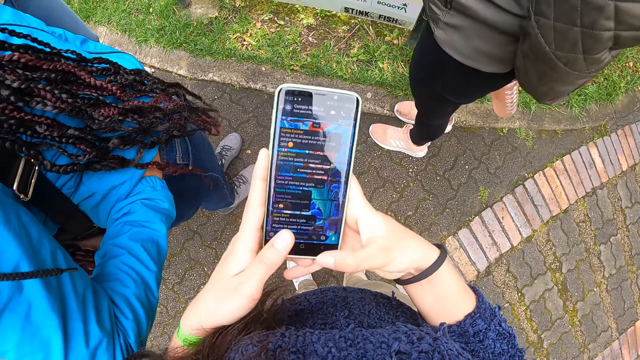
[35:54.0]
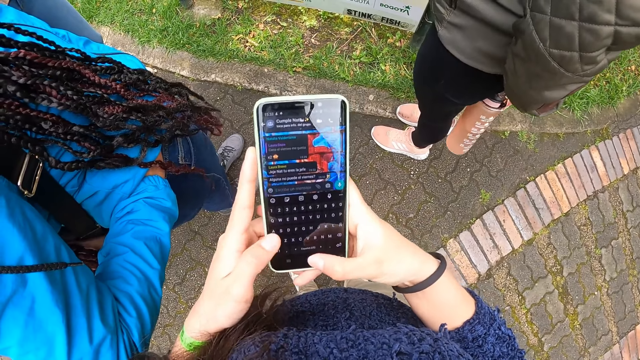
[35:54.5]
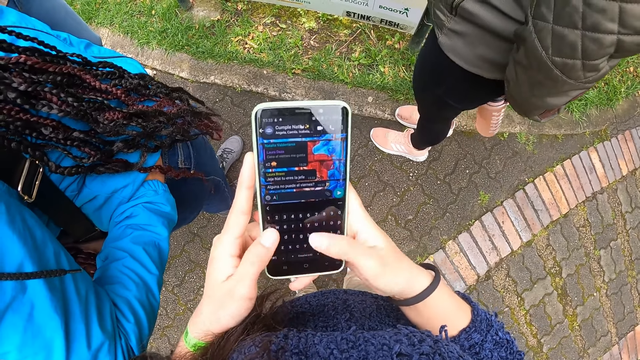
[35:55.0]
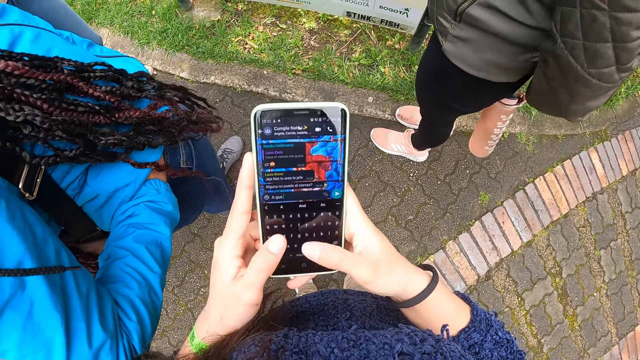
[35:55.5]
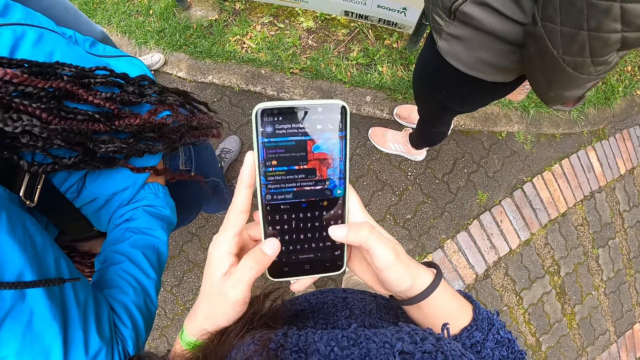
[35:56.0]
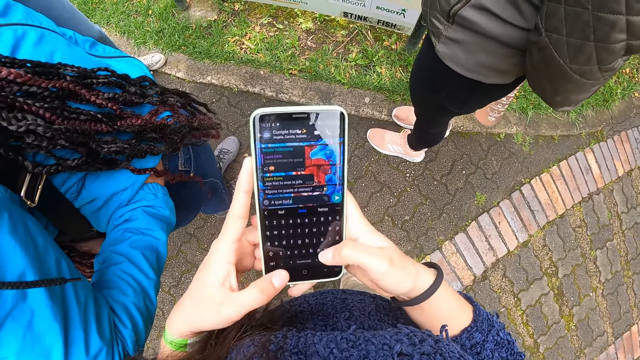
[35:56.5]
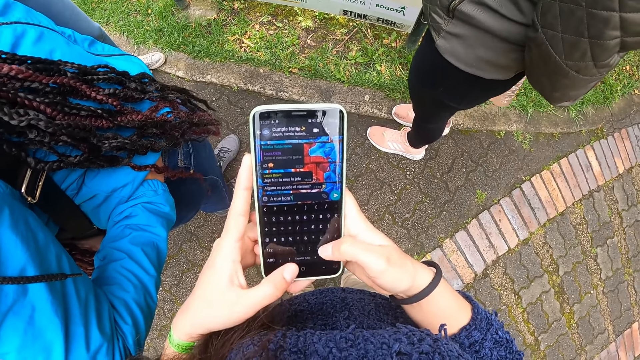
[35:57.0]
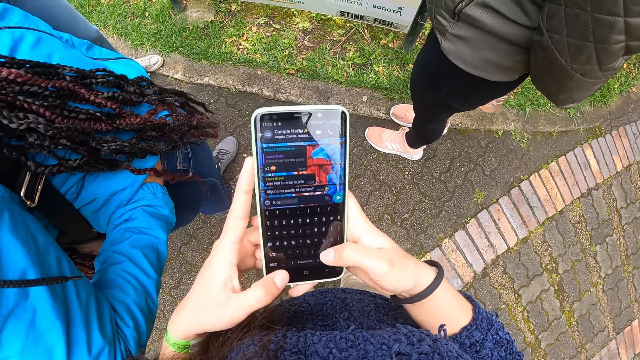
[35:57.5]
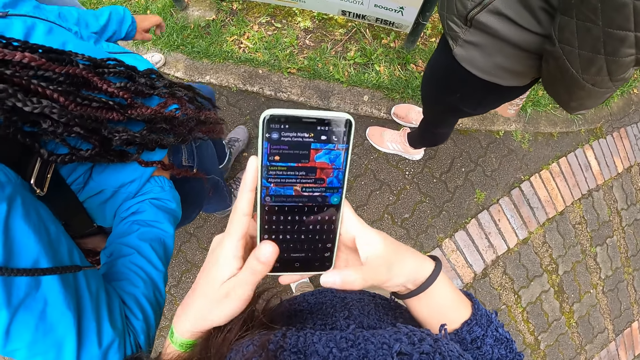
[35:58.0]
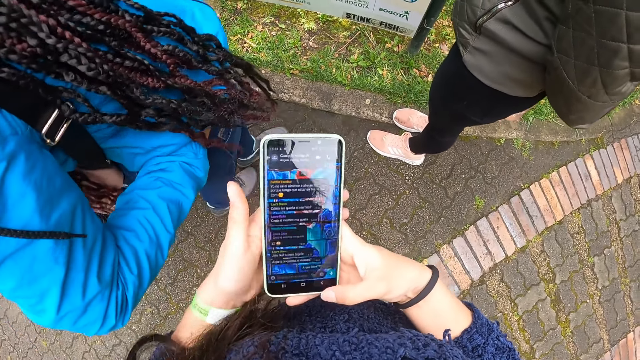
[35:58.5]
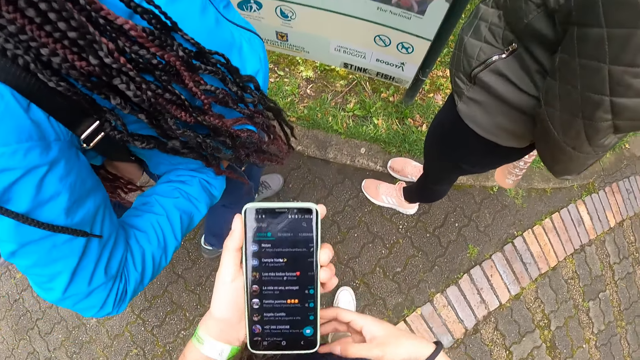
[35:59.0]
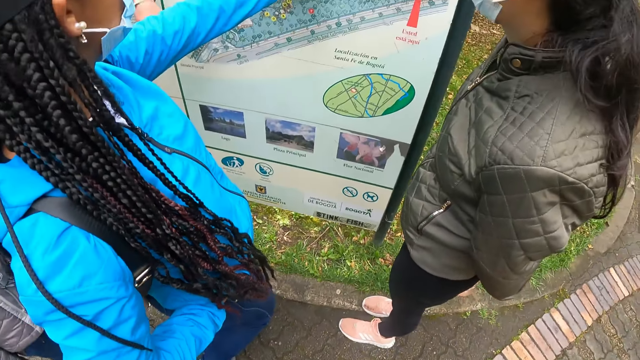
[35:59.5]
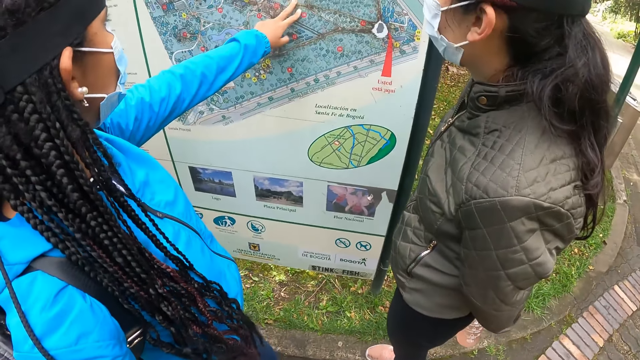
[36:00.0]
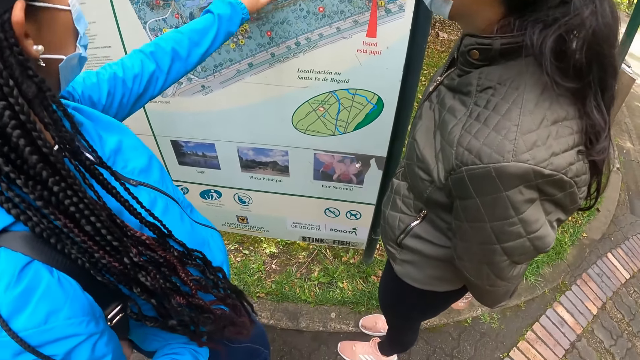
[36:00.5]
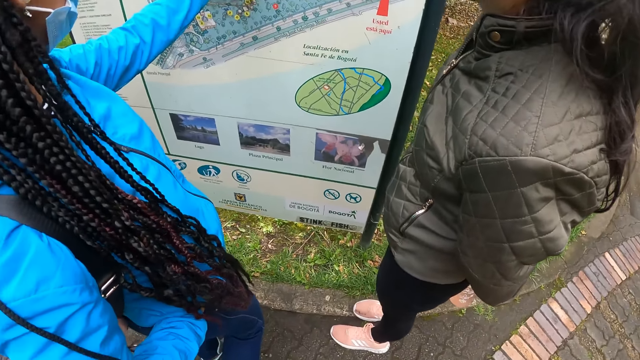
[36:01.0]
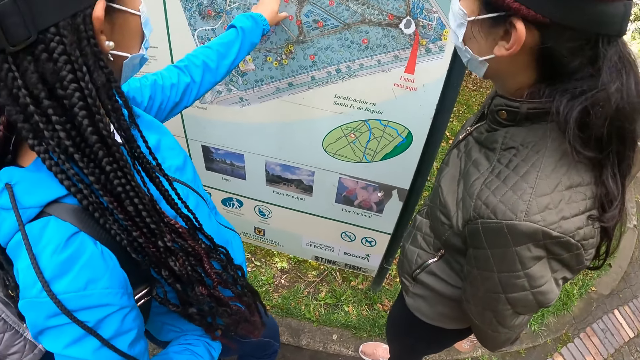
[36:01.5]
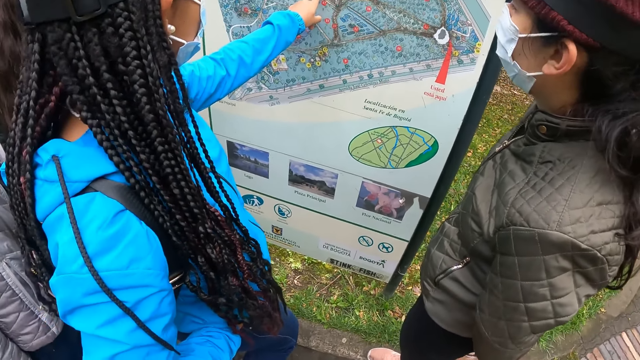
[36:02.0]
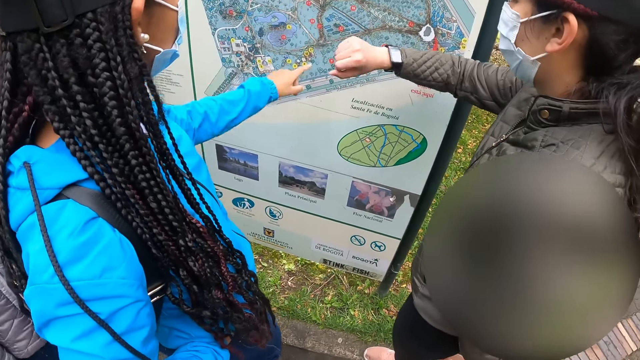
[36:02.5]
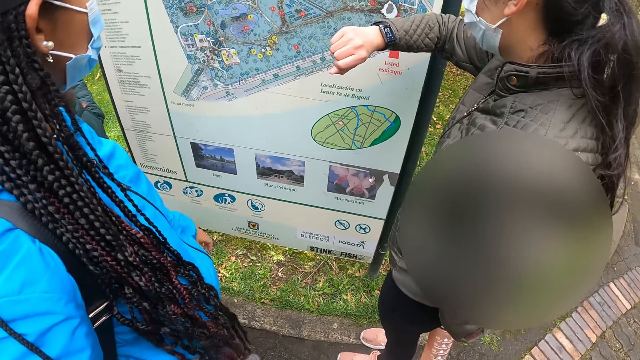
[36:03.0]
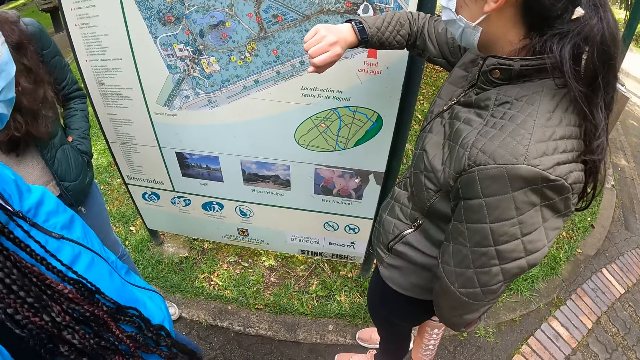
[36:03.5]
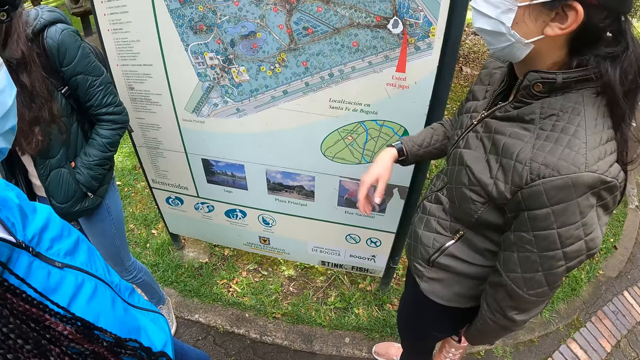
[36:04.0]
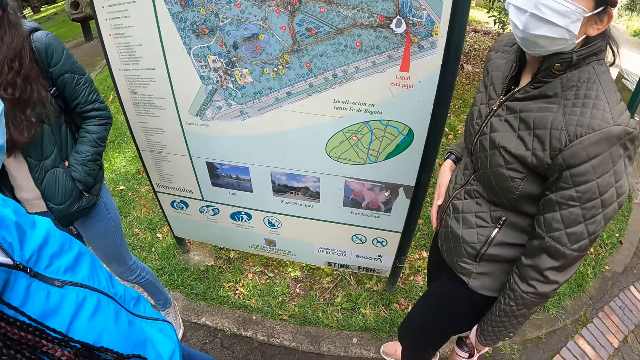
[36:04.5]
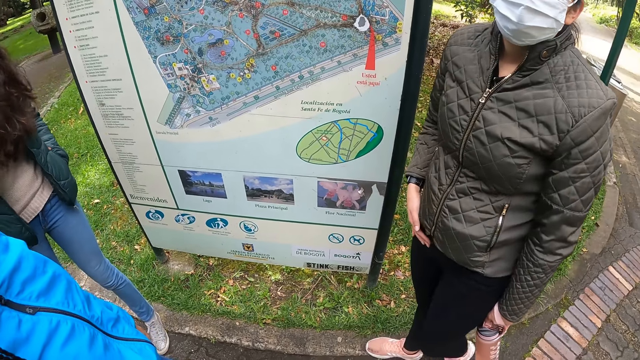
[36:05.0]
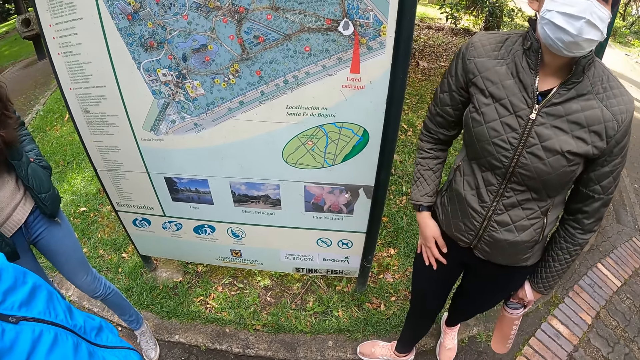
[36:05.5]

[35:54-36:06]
The camera wearer types on the phone. A woman touches the notice board with her left hand. The camera wearer looks at the plaques sign. The woman drops her left hand from the notice board. Another woman checks her wristwatch in her right hand.

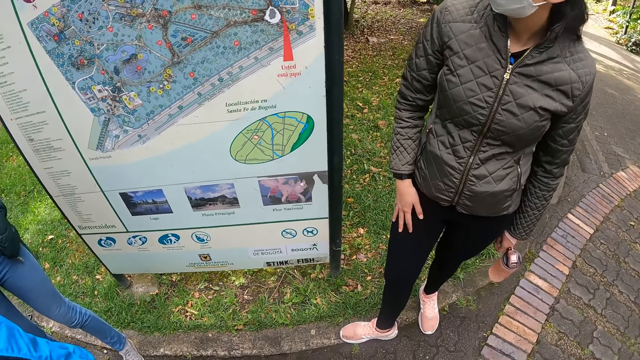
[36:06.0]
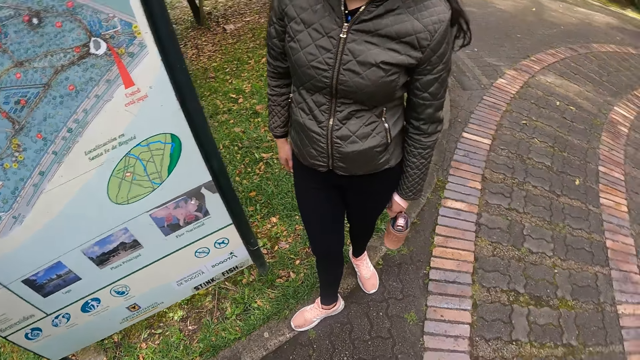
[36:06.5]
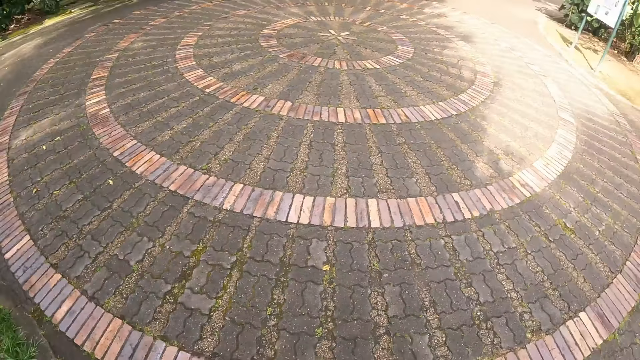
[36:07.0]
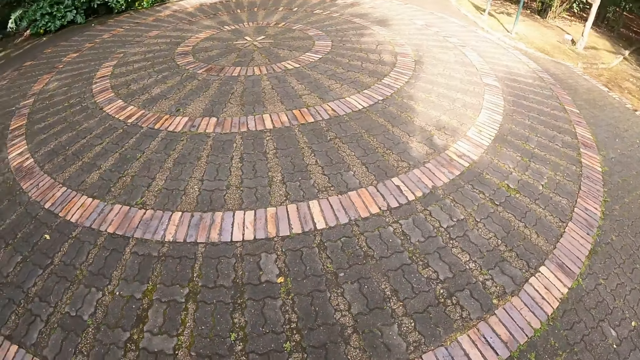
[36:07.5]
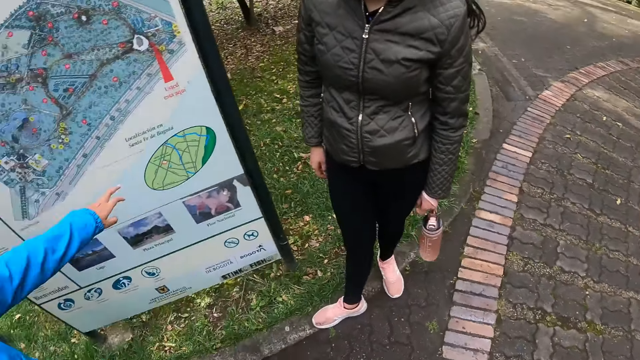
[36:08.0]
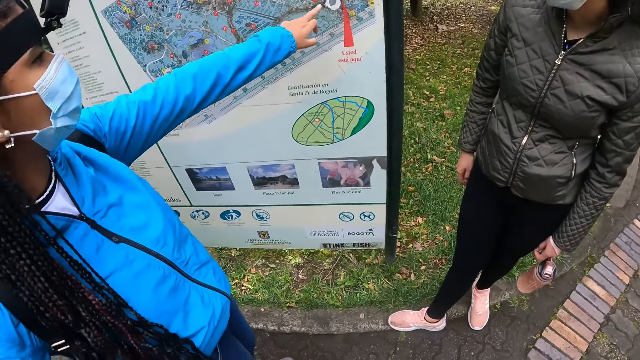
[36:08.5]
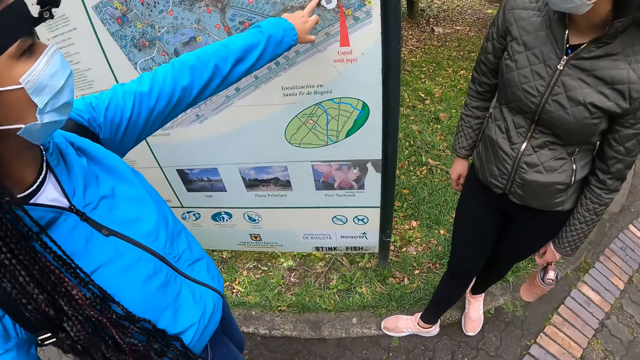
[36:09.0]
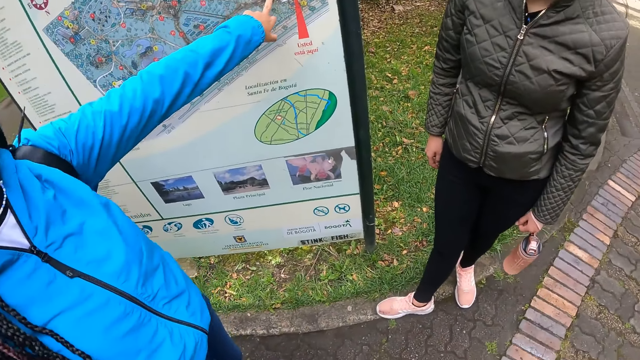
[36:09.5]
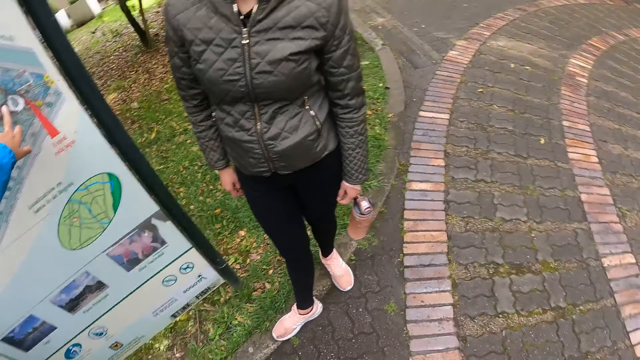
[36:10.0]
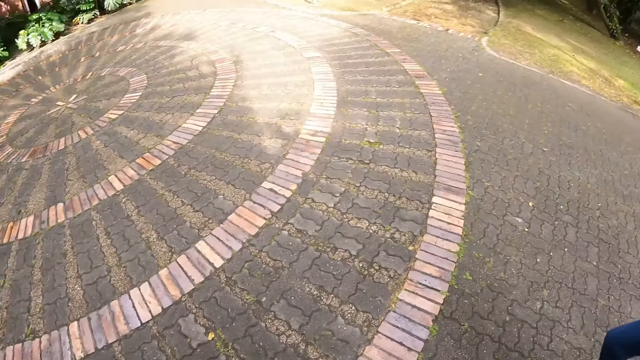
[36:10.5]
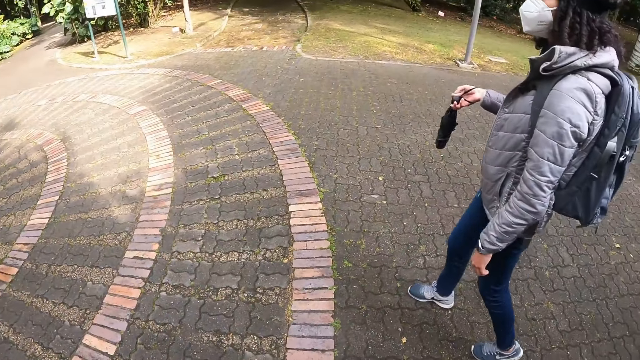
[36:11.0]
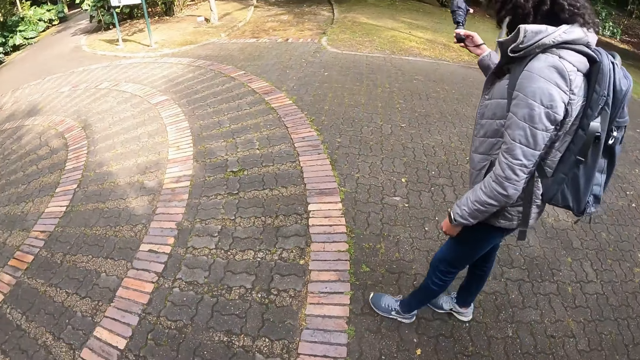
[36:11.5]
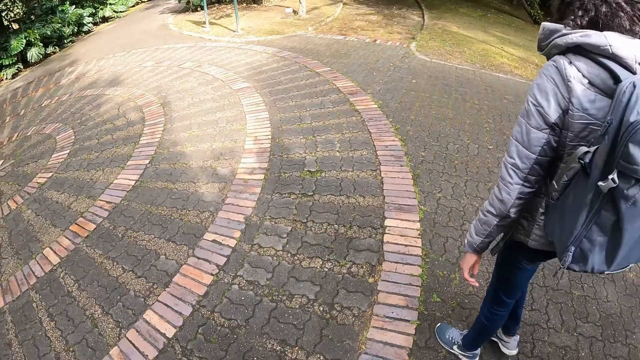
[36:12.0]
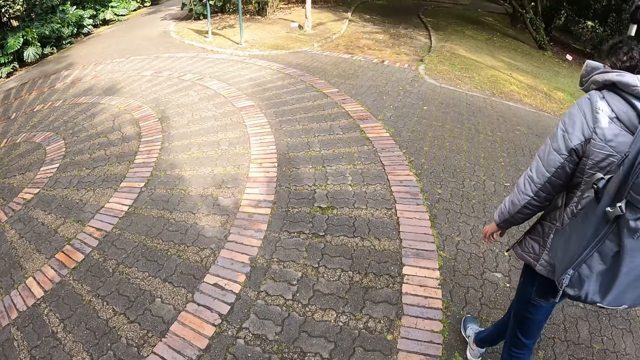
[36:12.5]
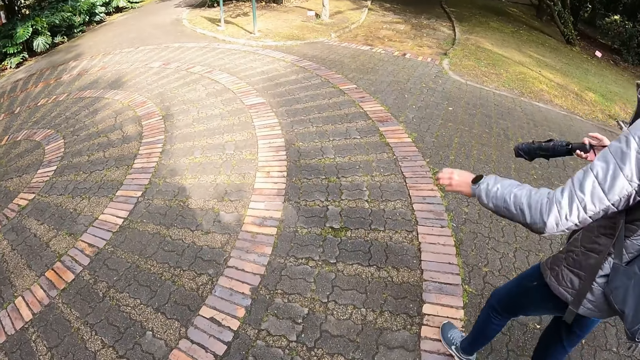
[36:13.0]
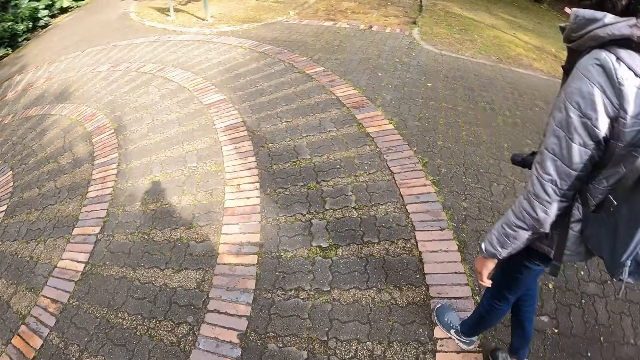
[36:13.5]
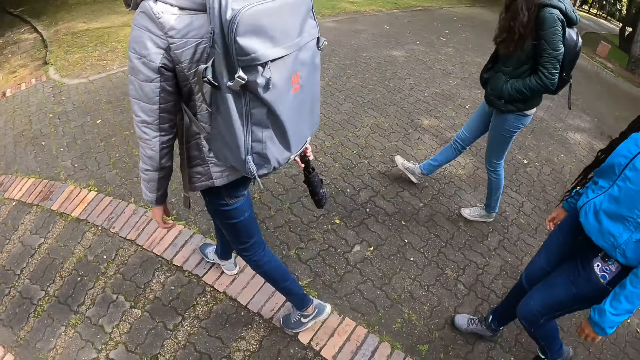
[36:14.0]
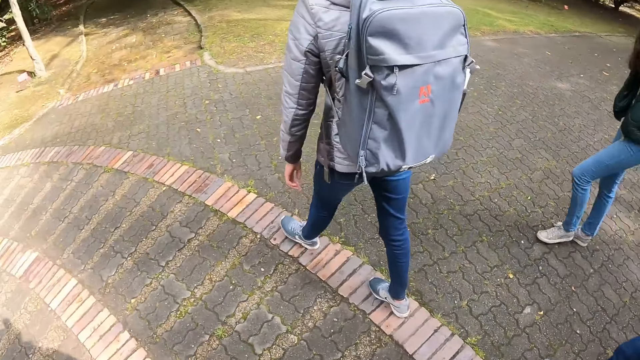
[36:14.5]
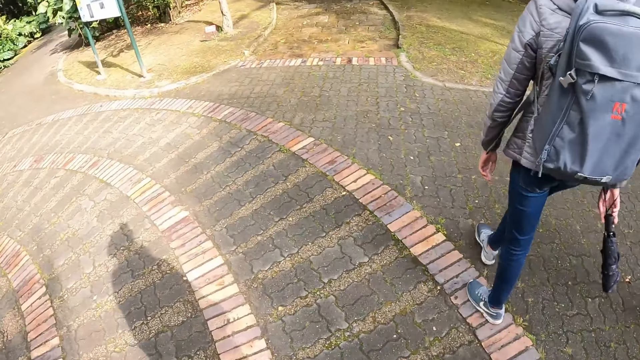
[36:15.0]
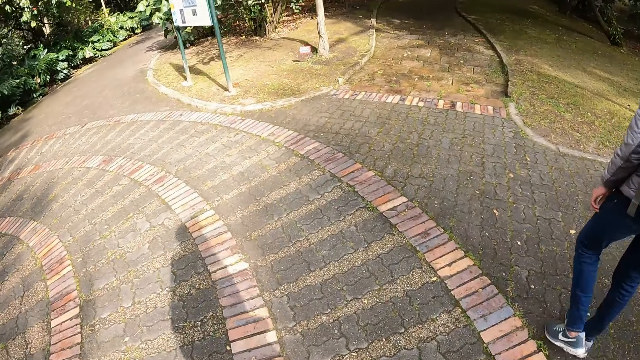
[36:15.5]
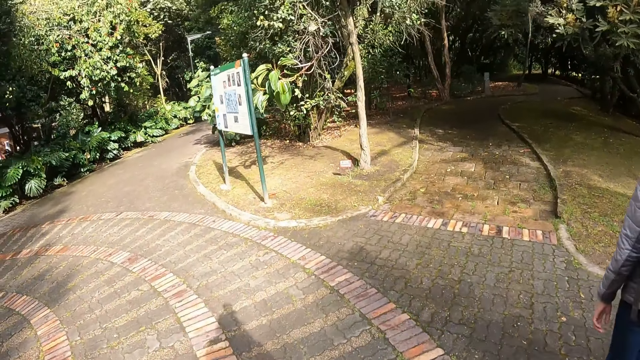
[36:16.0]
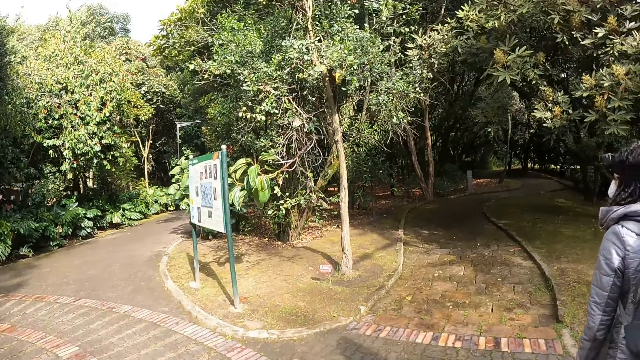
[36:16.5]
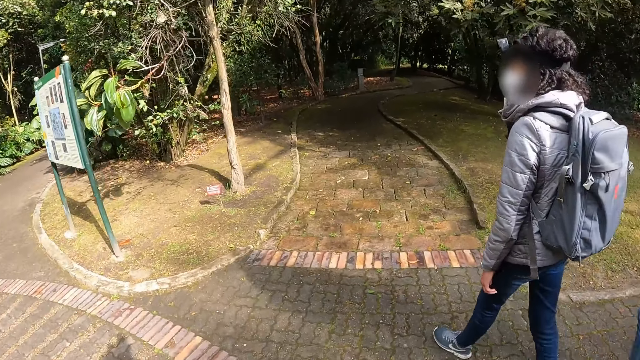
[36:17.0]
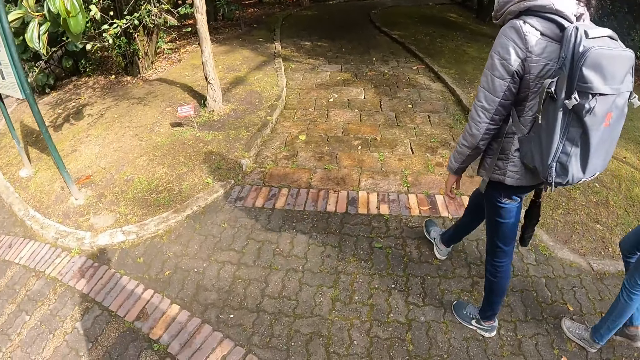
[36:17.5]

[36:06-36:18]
The camera wearer looks around. A woman touches the notice board with her left hand. The camera wearer looks around. They walk on the pavement. They walk around the park with a second woman, a man, the first woman and a third woman.
